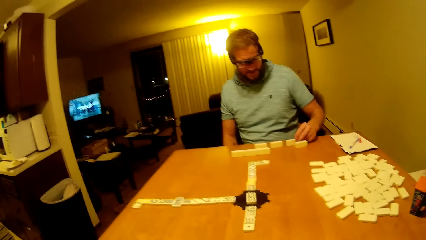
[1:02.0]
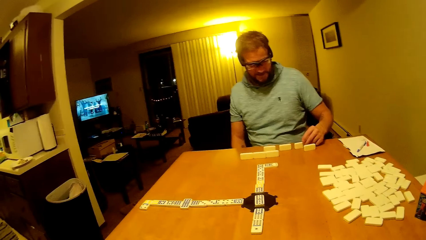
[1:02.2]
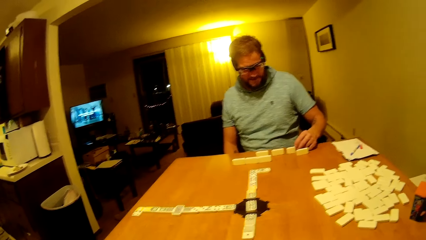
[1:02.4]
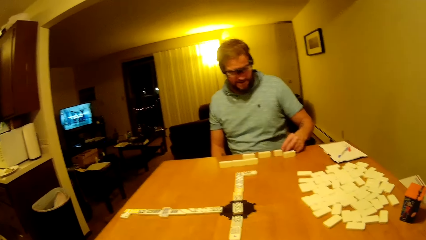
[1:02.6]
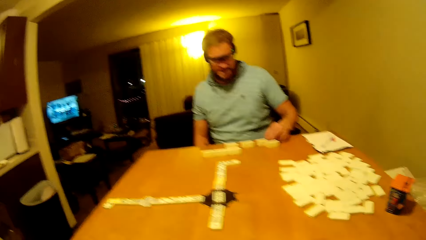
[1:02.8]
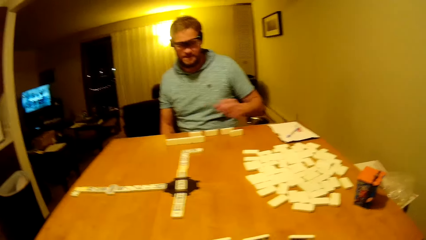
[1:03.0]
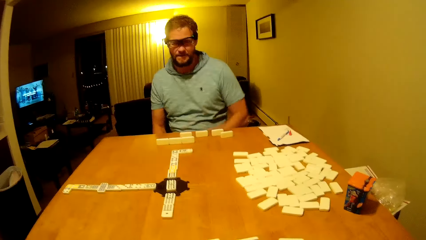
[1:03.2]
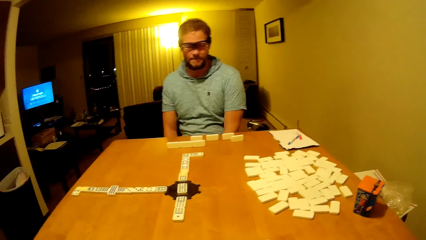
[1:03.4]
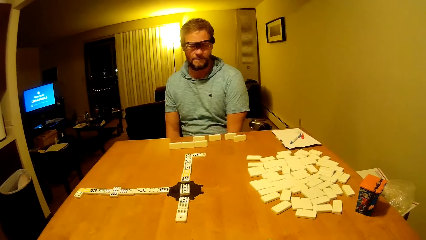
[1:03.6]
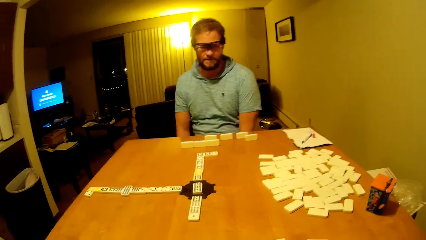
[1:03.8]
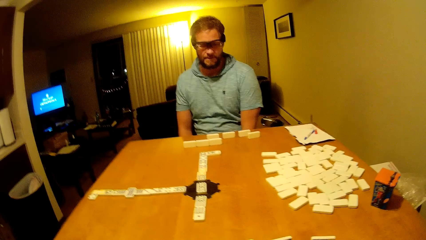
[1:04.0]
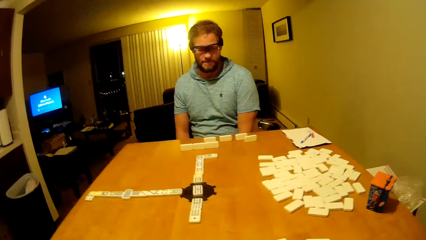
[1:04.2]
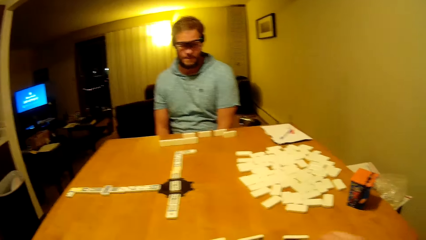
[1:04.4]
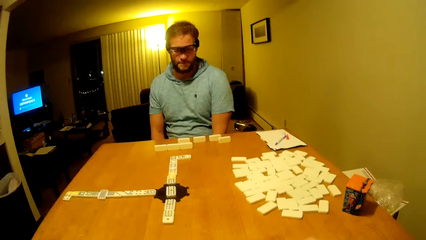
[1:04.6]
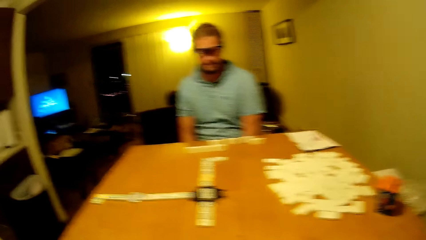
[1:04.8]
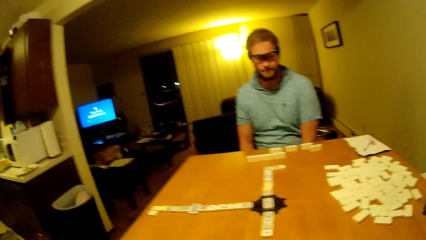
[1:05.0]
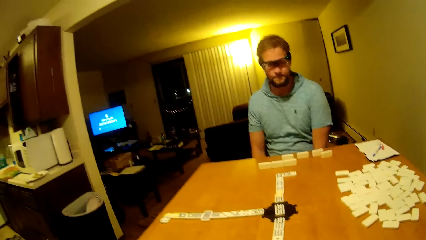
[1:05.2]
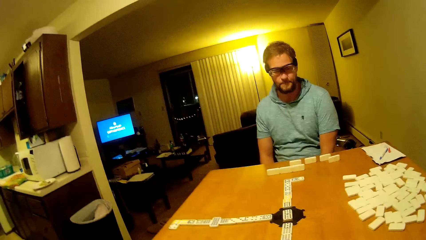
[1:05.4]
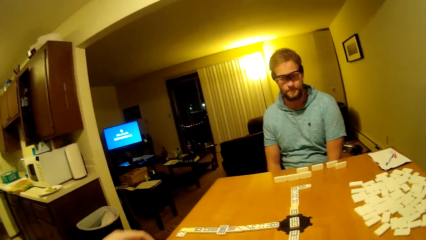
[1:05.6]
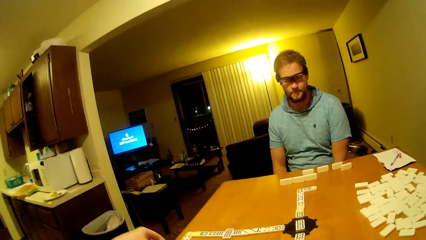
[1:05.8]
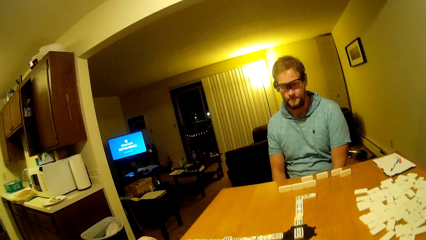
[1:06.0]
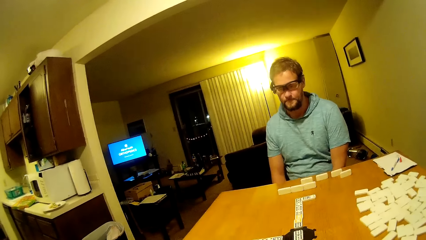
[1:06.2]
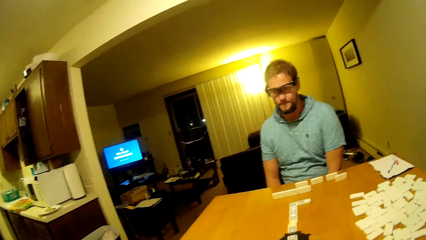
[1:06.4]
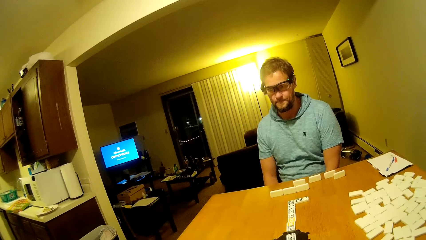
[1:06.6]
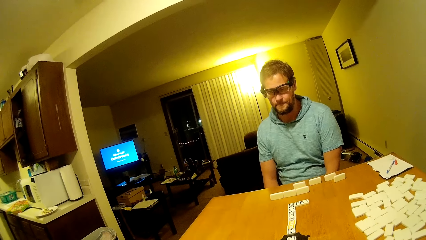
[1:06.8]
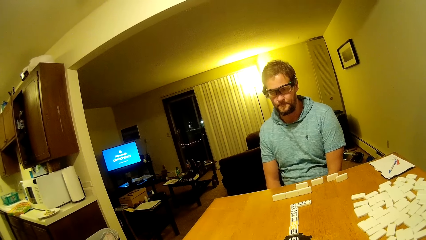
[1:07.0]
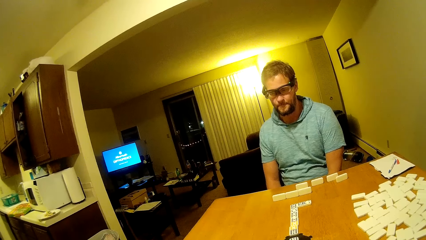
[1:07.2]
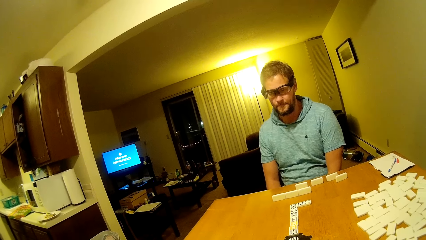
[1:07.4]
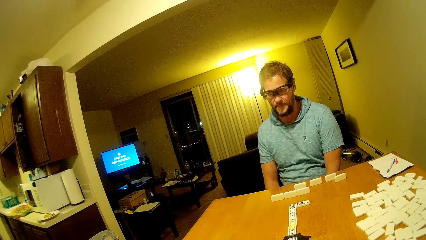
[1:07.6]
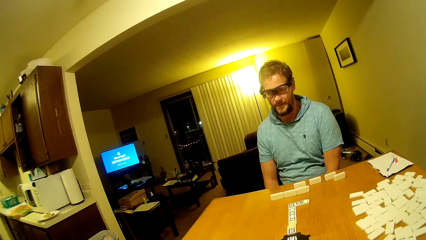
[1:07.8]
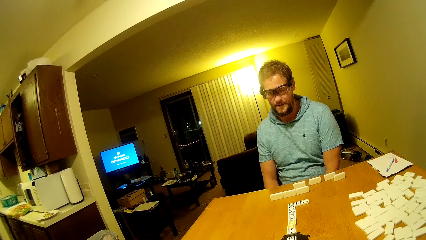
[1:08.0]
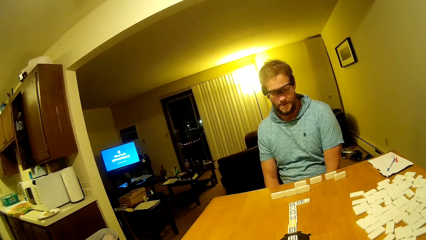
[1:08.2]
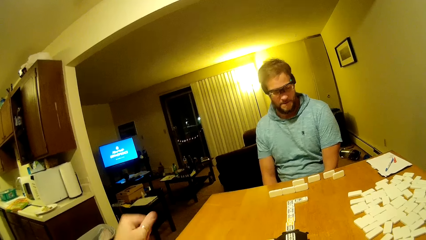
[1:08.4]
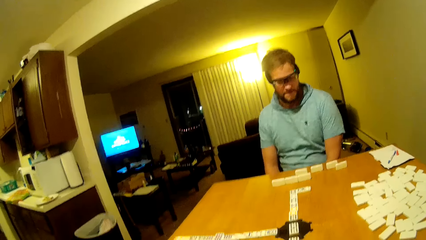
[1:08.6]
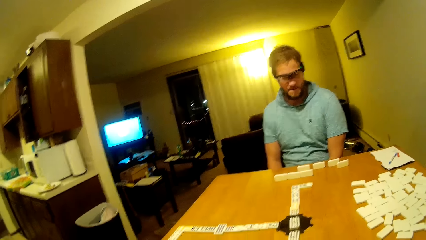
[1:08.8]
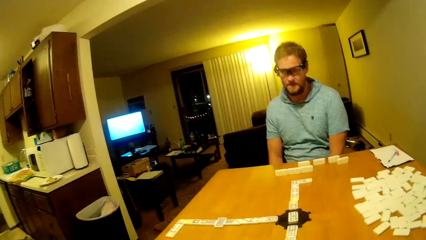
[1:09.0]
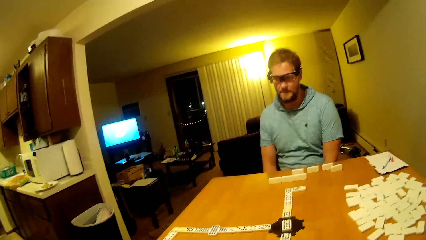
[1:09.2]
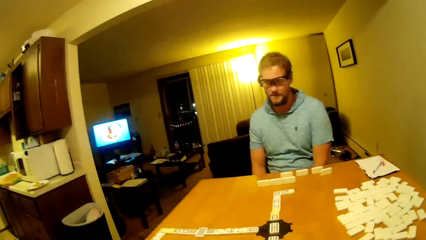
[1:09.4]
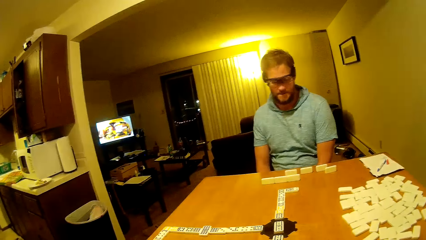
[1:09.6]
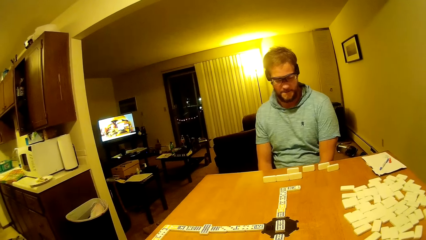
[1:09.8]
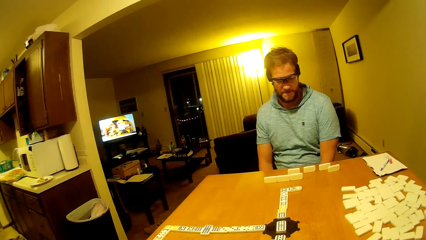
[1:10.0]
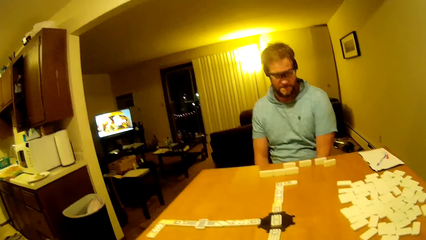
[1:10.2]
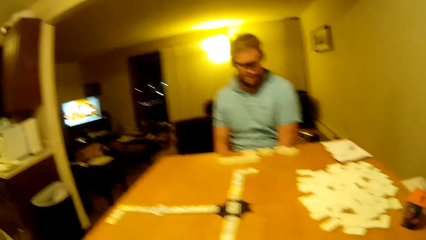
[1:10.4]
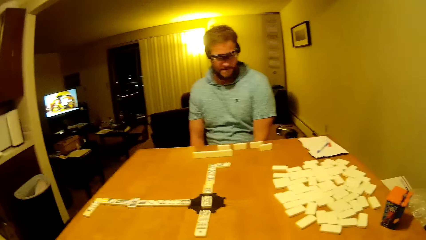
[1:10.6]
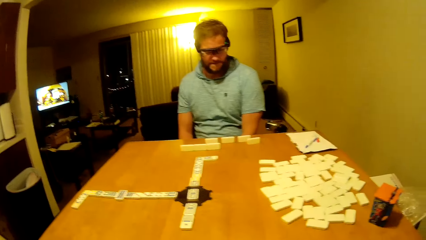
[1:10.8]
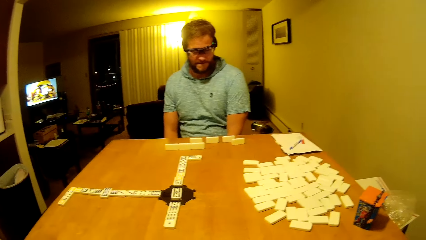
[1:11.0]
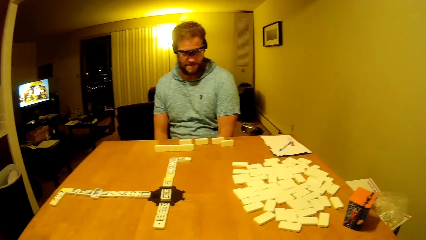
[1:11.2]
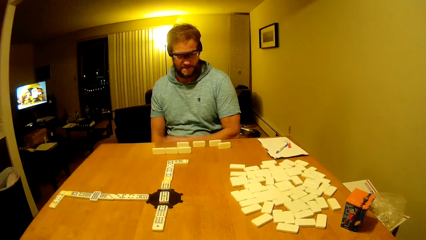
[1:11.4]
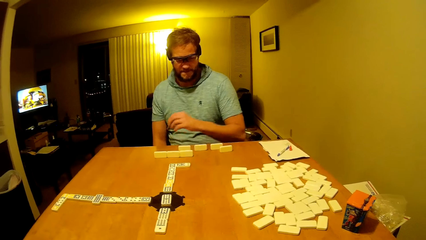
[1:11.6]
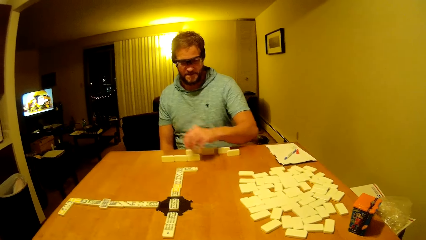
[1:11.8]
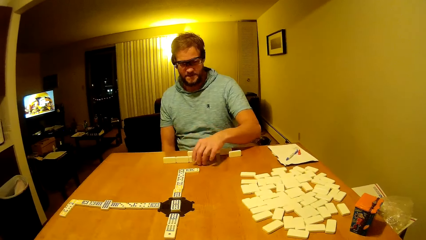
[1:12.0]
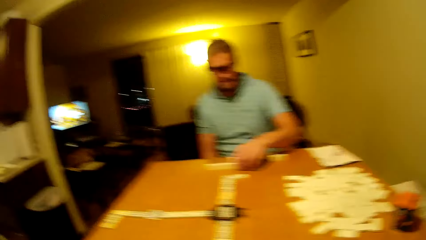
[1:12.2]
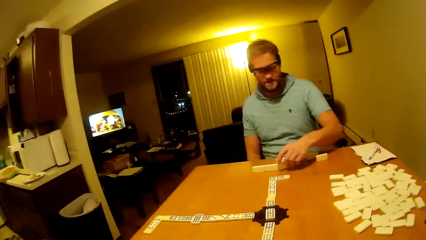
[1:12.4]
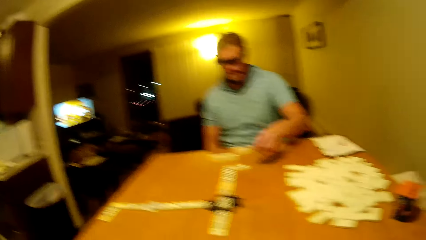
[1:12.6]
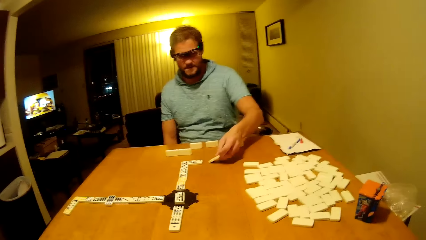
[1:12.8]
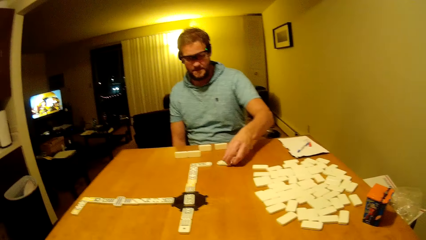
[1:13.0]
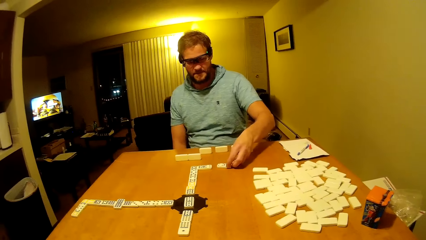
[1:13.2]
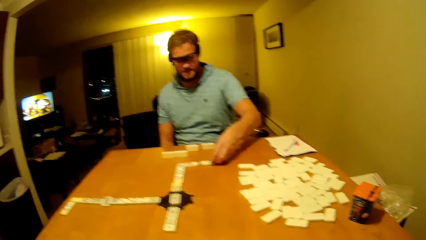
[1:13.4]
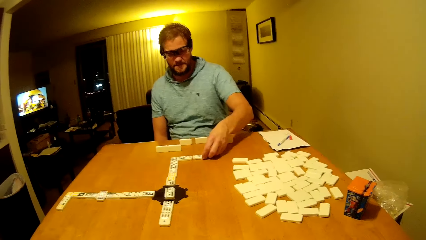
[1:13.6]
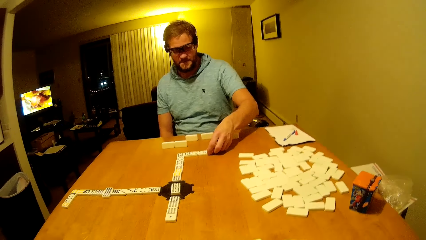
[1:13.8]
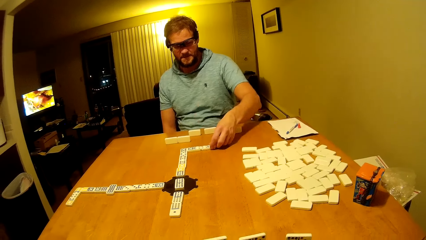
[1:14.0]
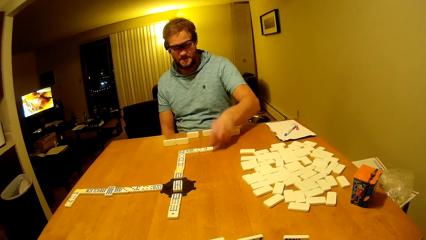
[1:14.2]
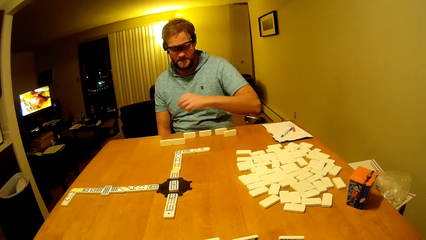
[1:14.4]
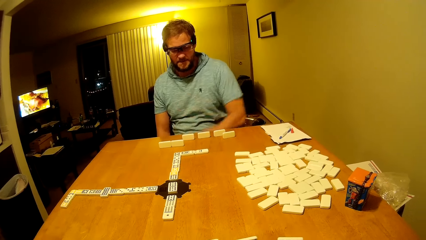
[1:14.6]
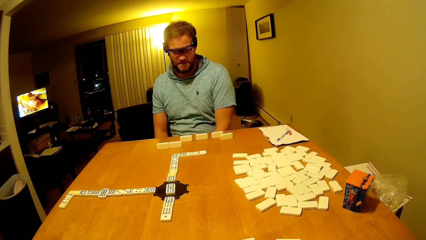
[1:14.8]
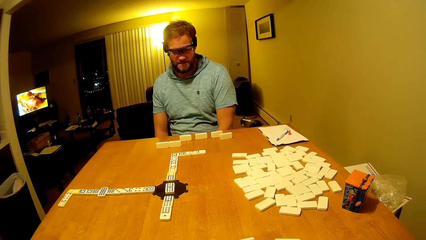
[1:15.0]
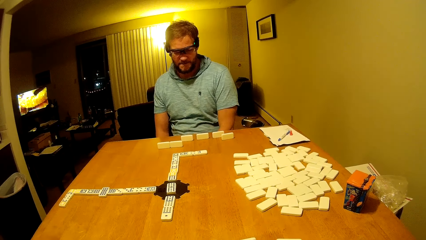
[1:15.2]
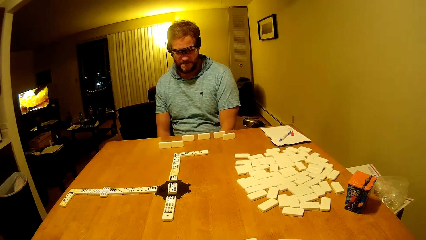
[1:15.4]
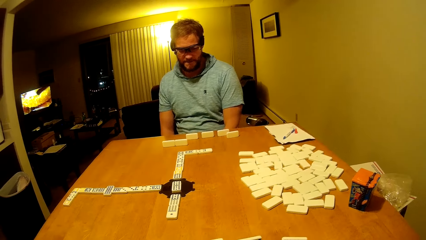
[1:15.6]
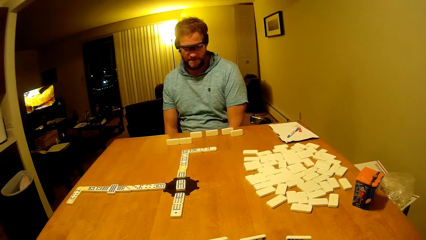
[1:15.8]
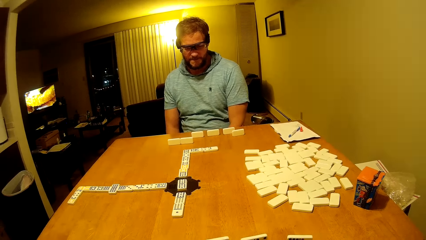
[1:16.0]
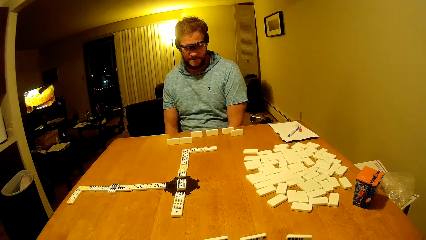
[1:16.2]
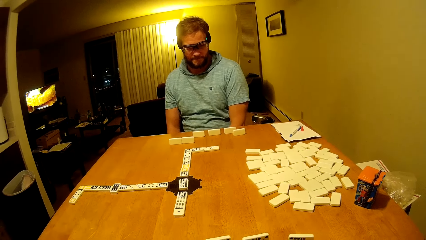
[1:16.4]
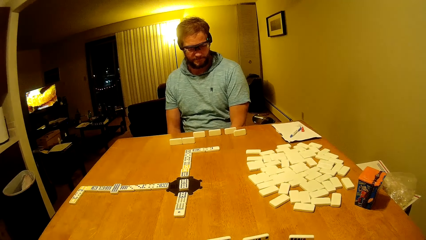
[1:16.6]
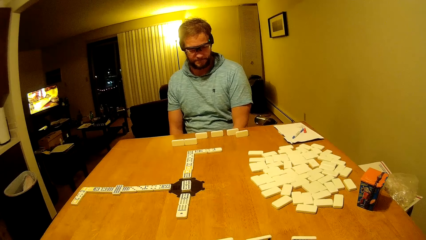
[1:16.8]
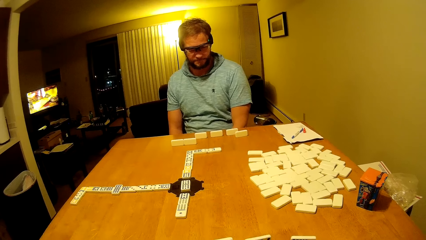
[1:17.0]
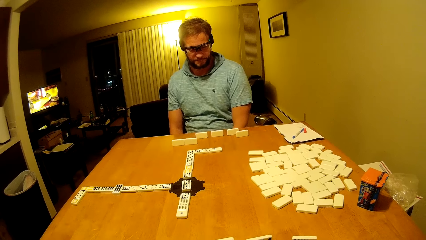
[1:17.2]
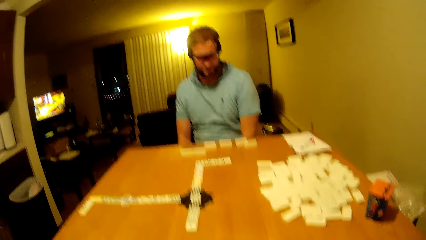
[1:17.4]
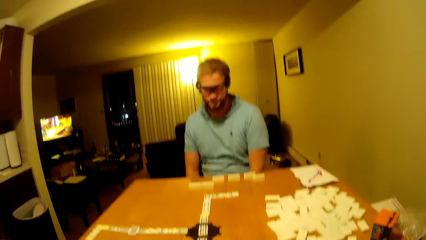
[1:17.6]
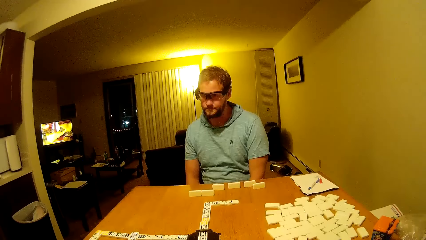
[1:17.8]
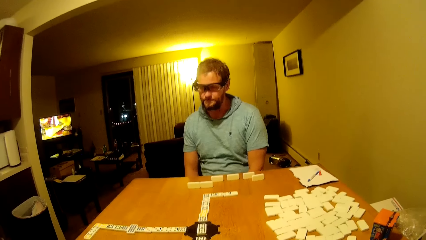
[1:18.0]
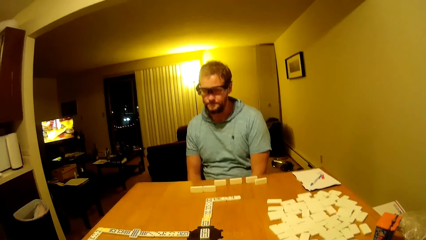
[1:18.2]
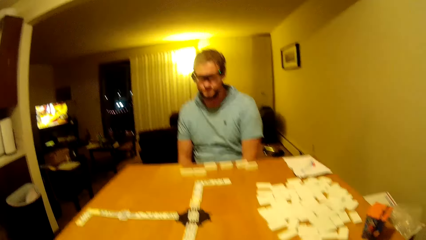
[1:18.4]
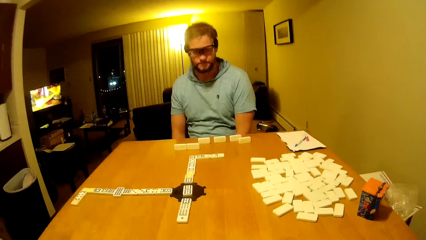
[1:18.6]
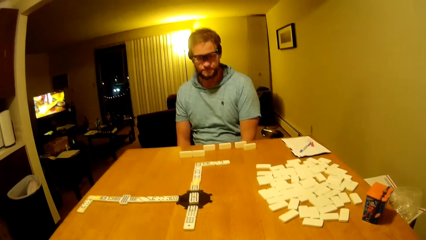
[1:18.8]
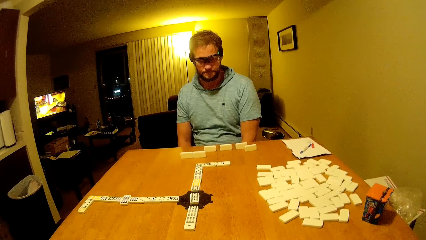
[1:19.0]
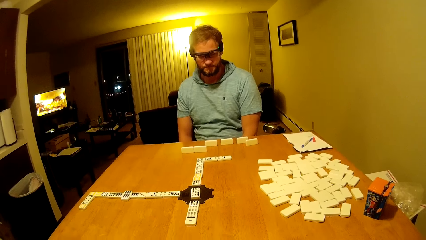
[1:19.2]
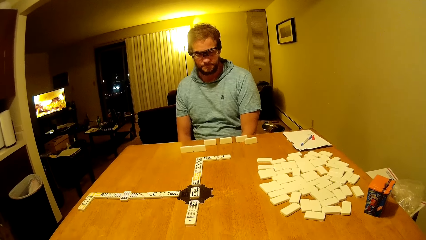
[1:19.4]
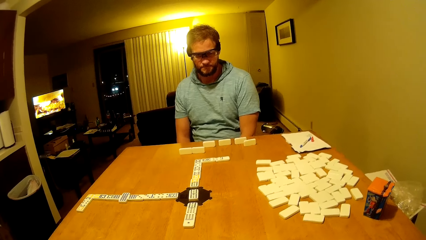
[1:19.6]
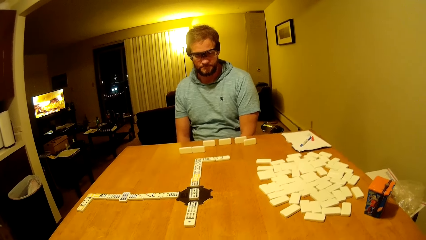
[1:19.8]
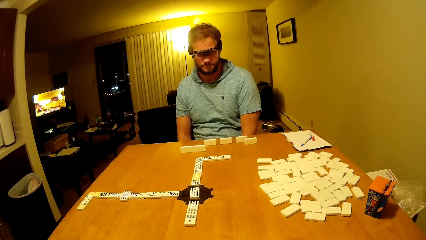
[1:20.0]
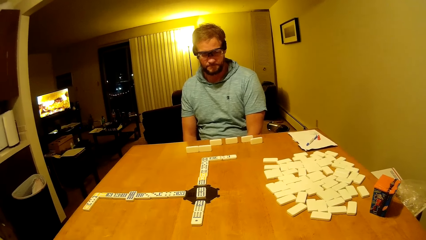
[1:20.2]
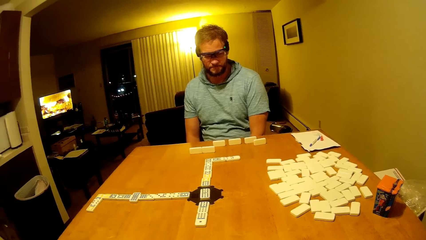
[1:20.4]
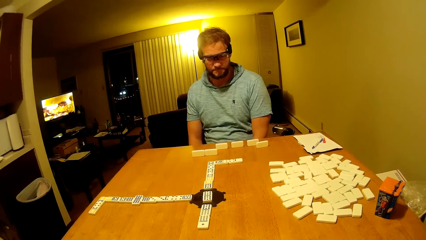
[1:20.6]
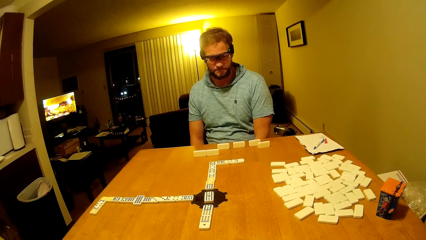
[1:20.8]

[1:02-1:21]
A man puts the hand down. The camera wearer places the pai gow tile on the table. They lift the hand up. The man picks up the pai gow tile, places the pai gow tile on the table, places the dice on the table and puts the hand down.
